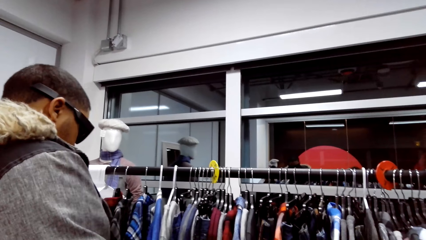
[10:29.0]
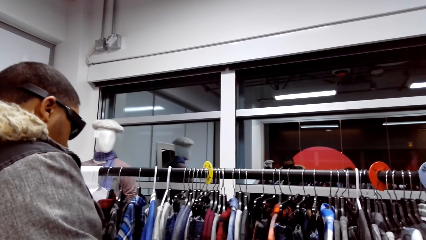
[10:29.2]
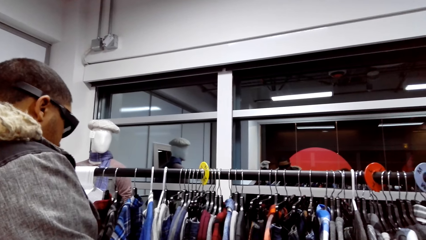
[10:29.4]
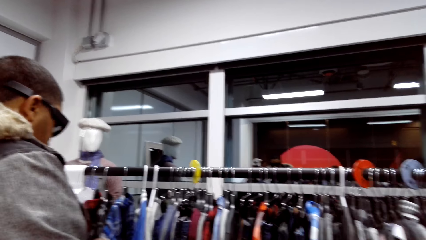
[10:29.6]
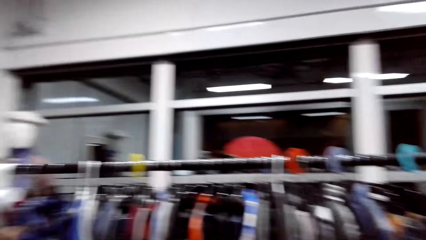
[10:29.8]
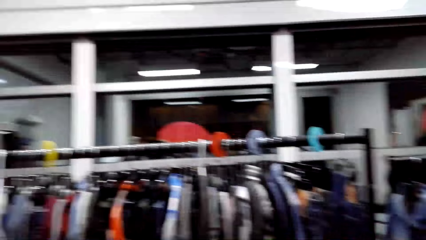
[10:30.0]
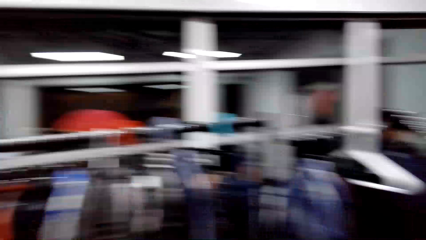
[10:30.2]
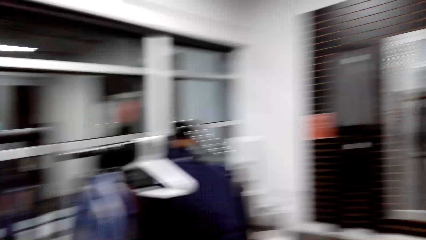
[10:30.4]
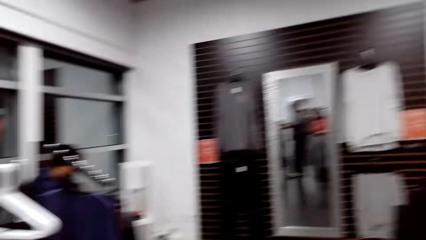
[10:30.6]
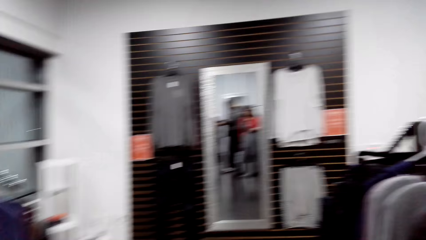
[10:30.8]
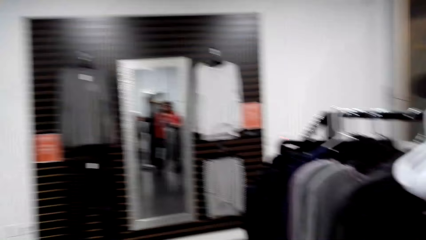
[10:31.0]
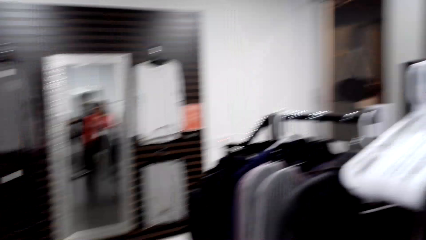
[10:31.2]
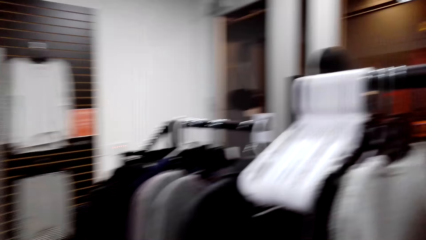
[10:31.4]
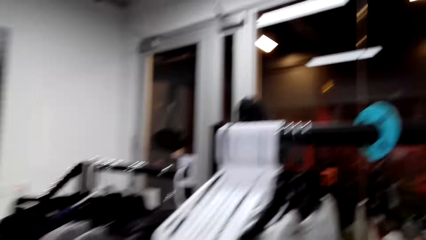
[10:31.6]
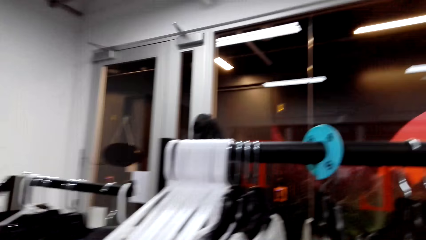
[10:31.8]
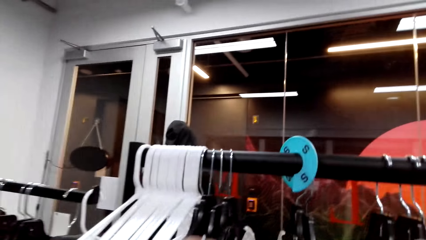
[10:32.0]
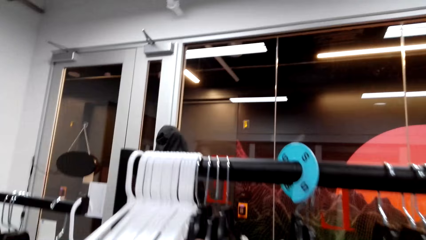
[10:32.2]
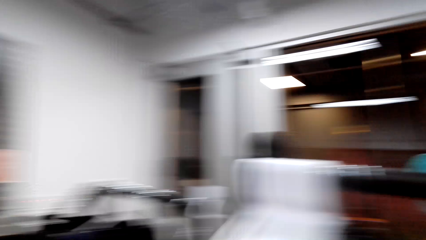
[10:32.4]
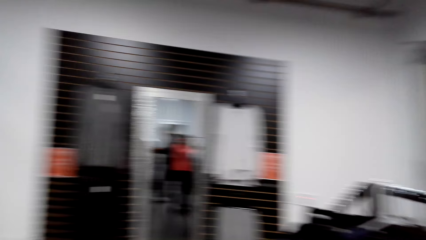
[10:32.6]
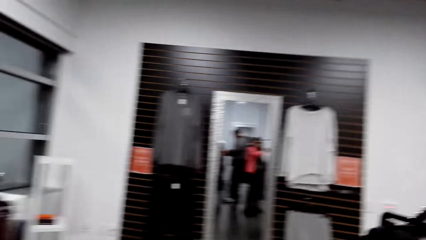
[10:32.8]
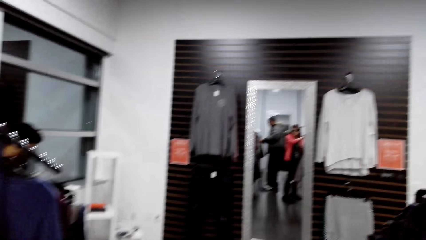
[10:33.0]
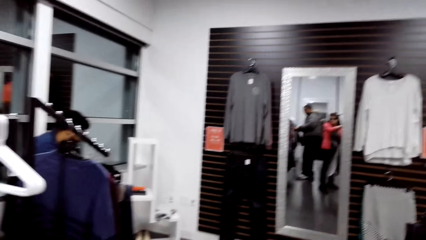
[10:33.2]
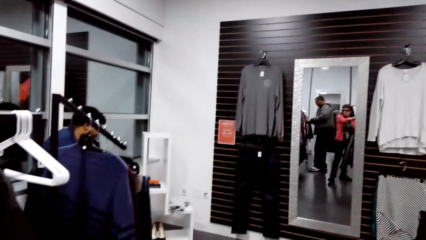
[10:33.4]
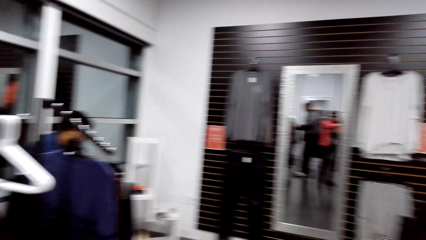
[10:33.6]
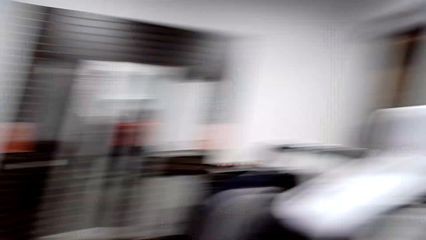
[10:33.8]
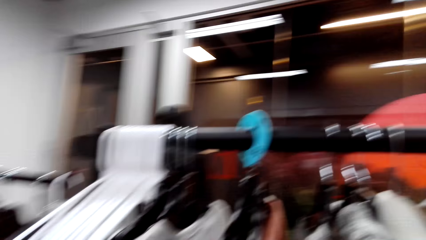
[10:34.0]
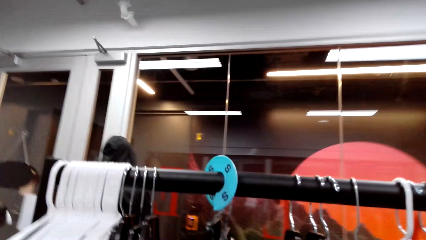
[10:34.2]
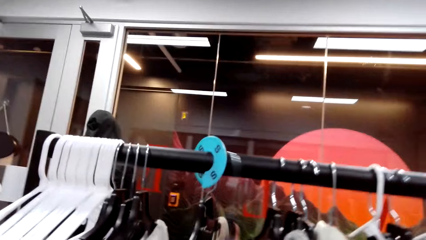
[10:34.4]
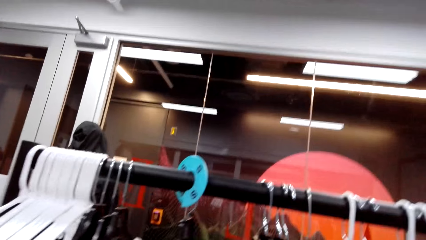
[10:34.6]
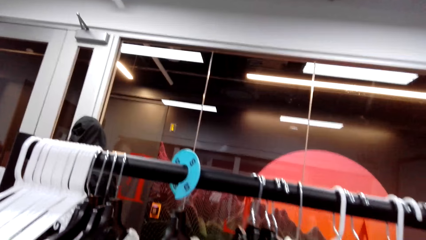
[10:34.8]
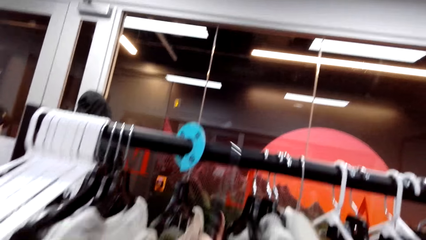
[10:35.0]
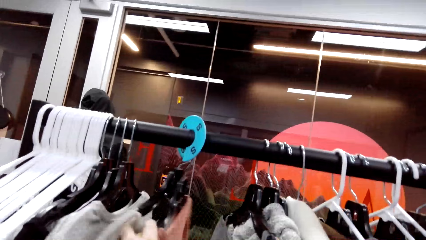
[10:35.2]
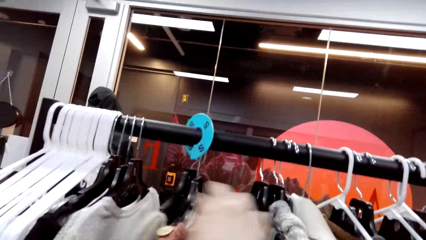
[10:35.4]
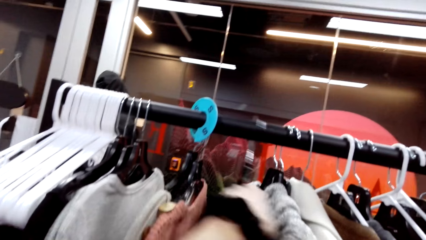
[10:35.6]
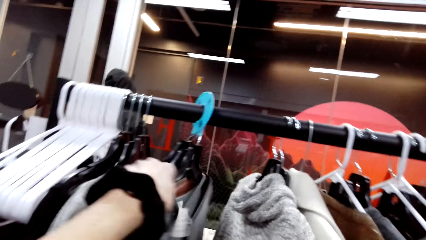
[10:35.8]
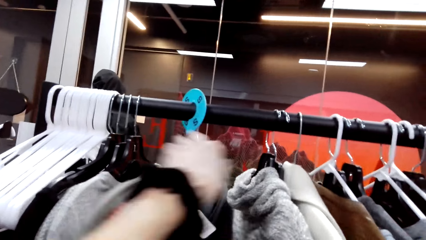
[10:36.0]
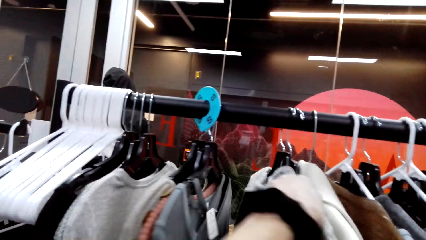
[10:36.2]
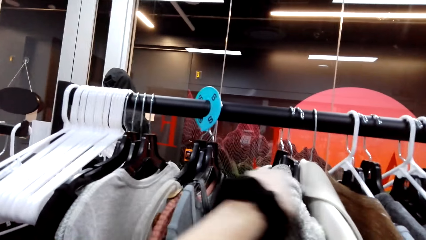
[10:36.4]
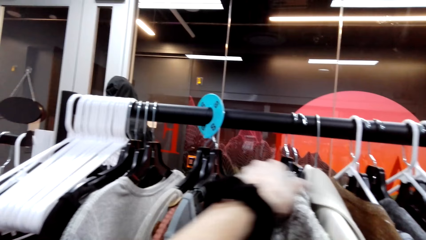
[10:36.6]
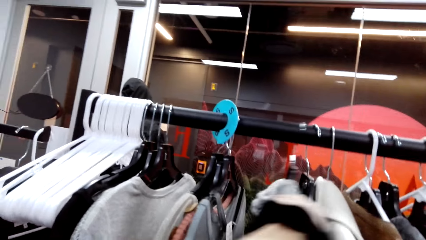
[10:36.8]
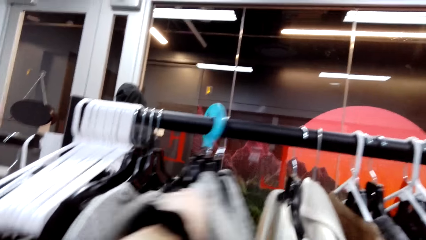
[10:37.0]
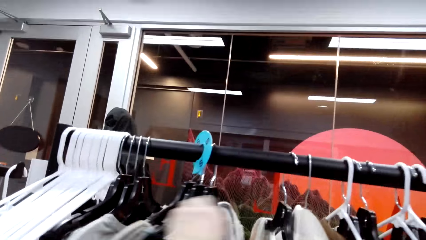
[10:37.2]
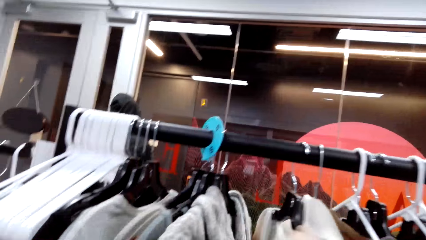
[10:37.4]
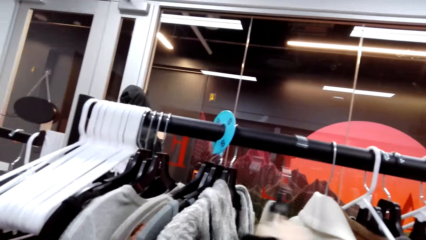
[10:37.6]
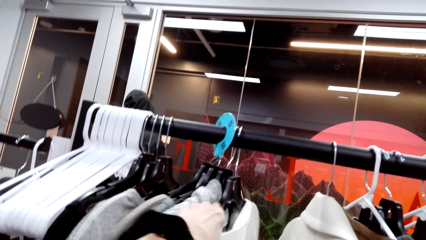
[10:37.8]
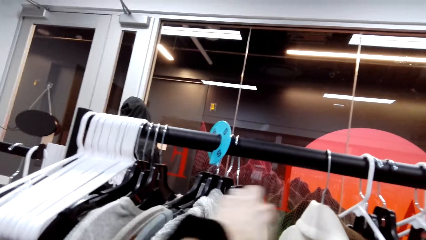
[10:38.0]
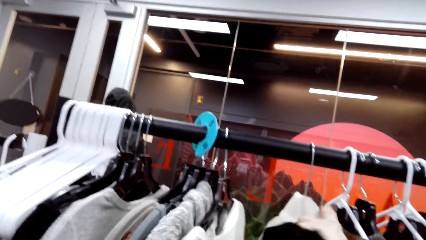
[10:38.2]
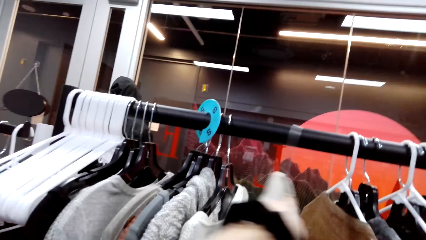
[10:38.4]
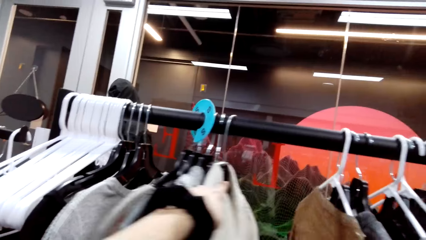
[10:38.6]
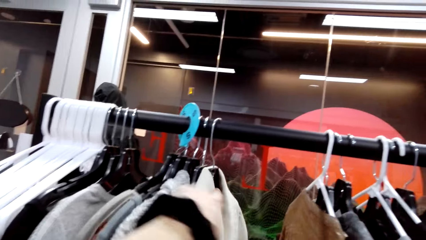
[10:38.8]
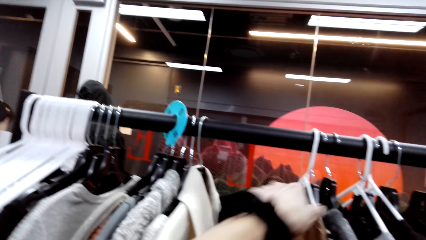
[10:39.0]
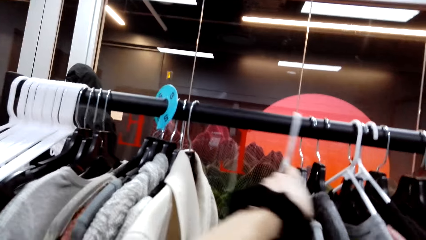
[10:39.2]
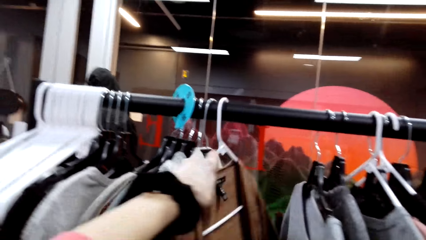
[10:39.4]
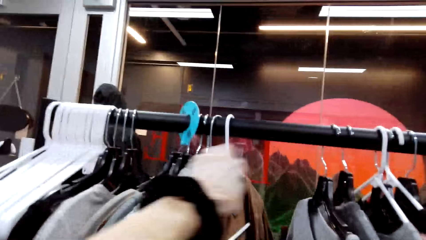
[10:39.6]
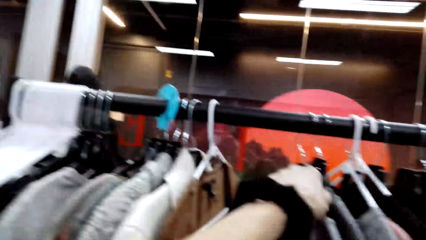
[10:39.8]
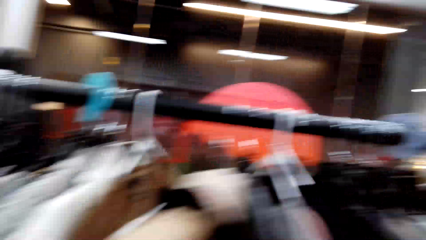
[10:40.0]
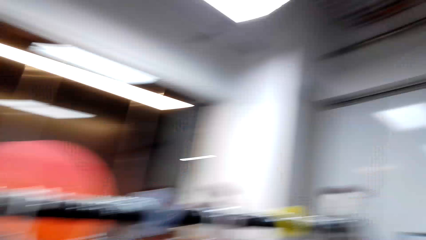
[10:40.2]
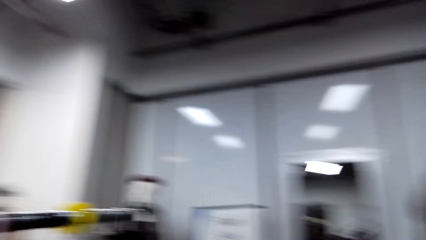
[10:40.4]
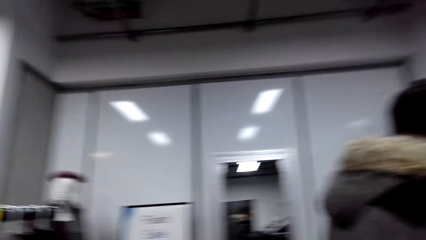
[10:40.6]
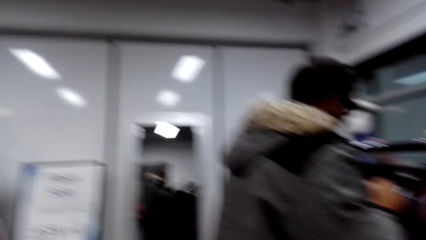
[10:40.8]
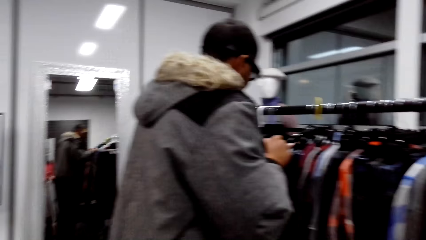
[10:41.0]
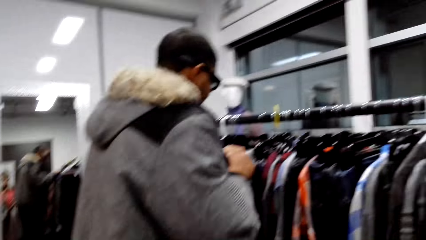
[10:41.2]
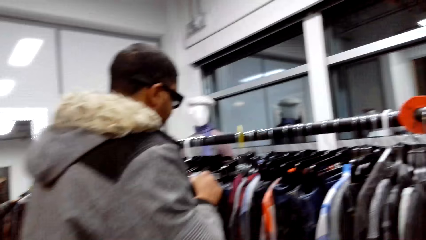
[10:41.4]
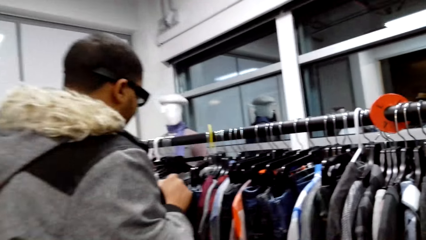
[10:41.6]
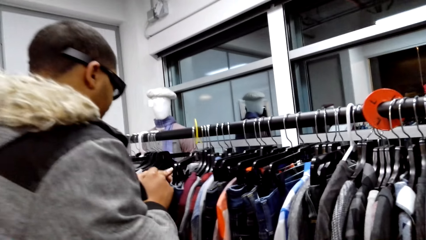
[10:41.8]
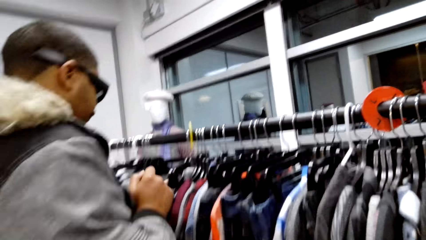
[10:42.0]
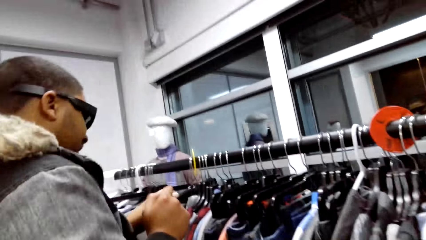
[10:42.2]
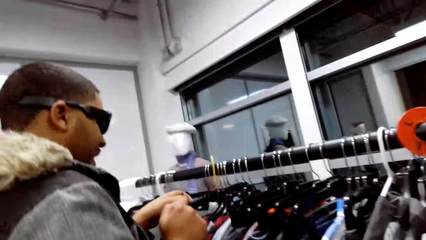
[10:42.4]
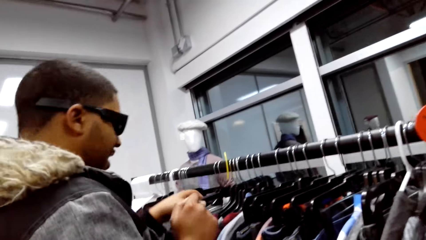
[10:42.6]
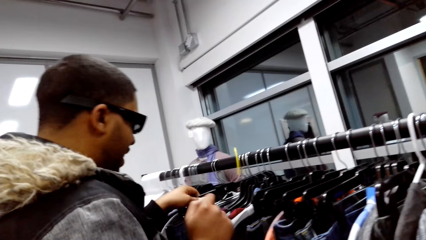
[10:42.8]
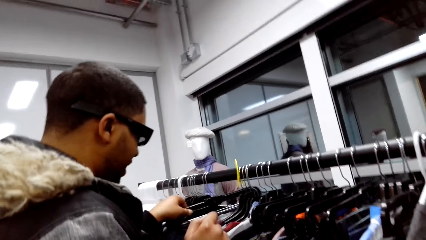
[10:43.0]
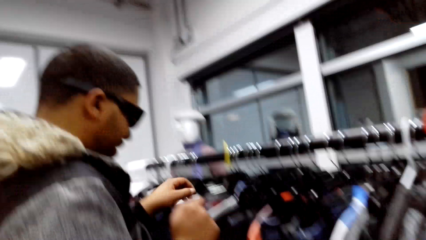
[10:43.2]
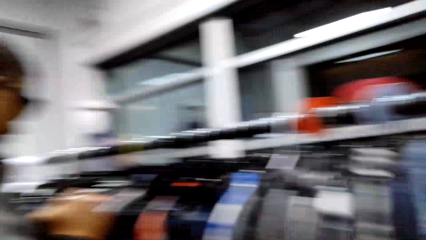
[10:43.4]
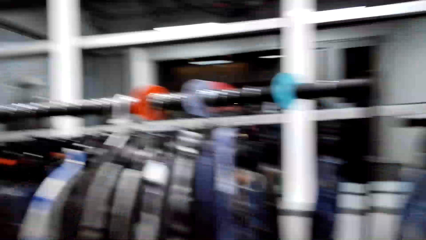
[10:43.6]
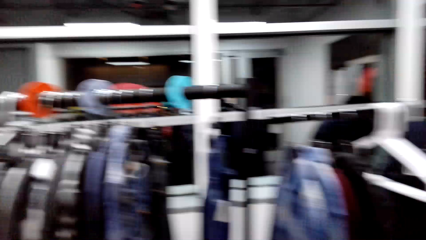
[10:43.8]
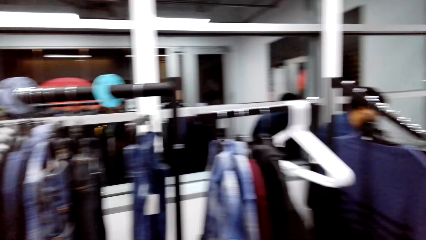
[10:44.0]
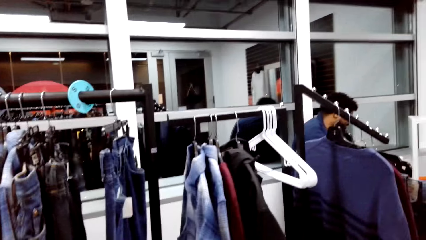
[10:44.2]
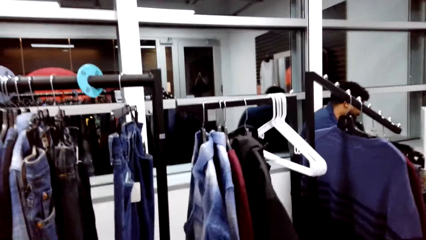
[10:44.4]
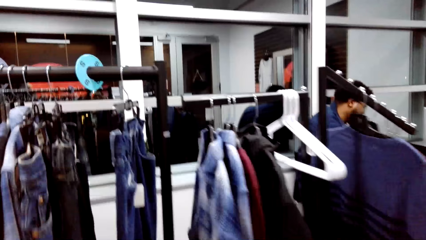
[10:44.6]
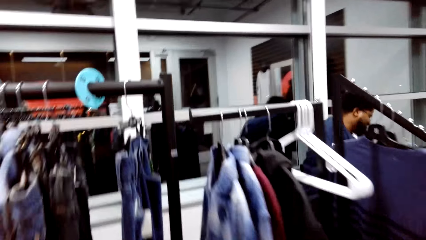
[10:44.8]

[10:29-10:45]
The camera wearer looks around the clothing store. They move the clothes on the display. They look at the clothes. They move towards a man. They talk to the man. They look around.
